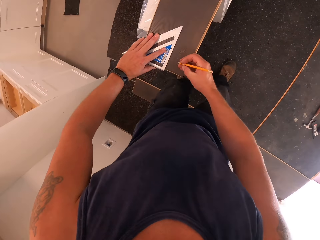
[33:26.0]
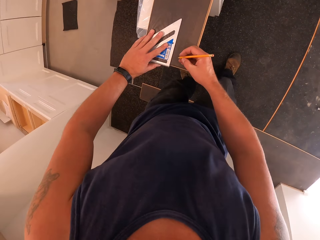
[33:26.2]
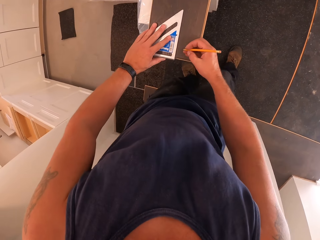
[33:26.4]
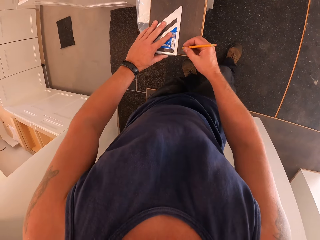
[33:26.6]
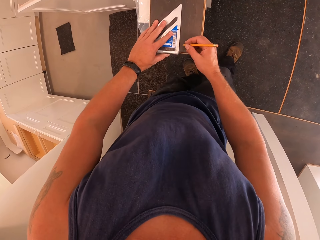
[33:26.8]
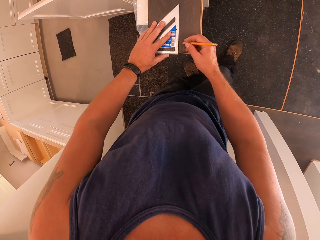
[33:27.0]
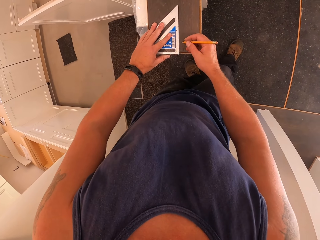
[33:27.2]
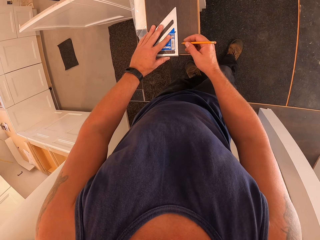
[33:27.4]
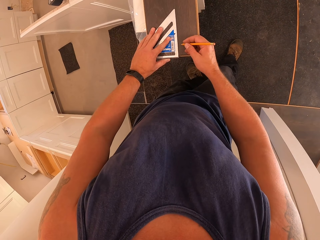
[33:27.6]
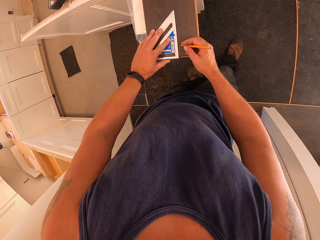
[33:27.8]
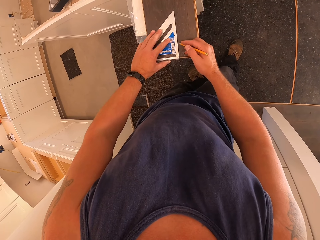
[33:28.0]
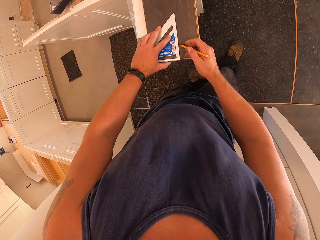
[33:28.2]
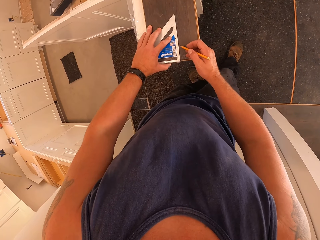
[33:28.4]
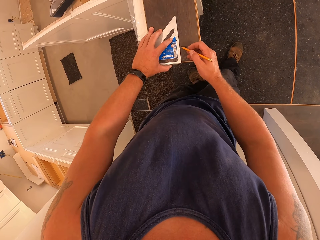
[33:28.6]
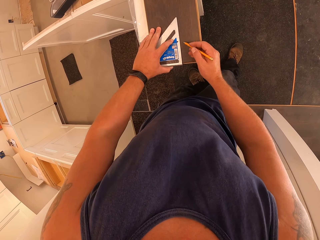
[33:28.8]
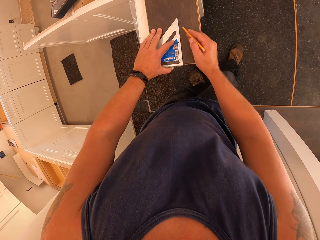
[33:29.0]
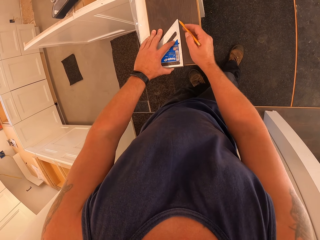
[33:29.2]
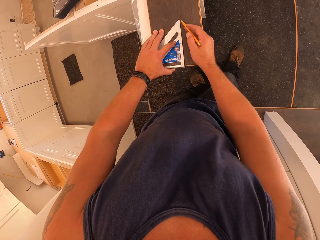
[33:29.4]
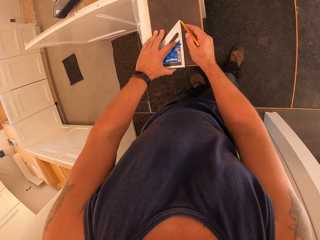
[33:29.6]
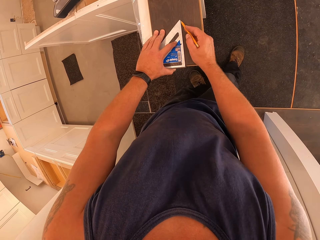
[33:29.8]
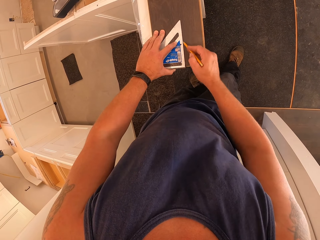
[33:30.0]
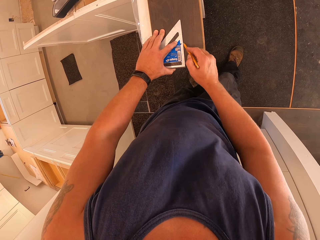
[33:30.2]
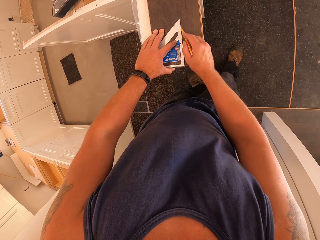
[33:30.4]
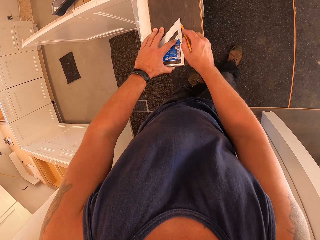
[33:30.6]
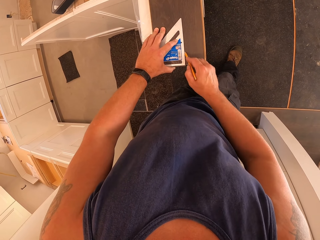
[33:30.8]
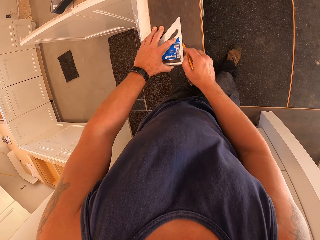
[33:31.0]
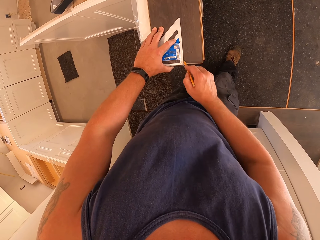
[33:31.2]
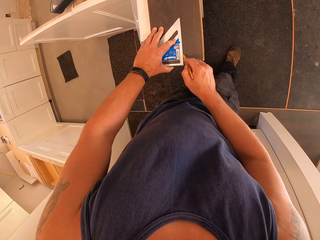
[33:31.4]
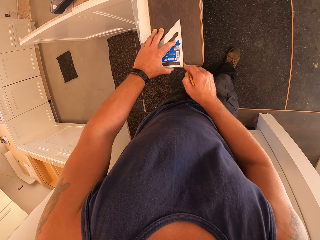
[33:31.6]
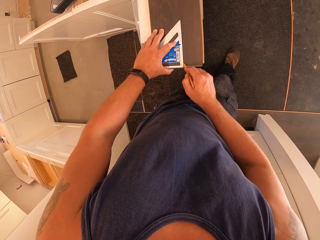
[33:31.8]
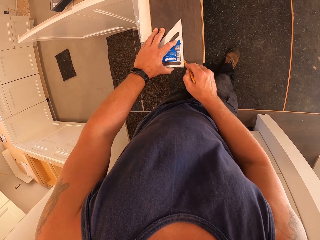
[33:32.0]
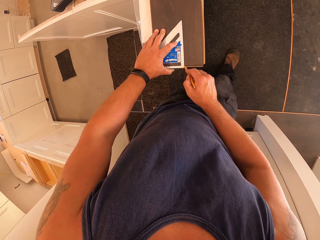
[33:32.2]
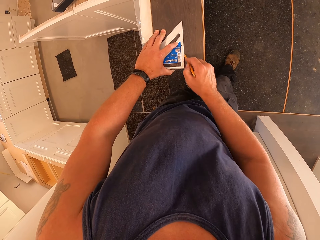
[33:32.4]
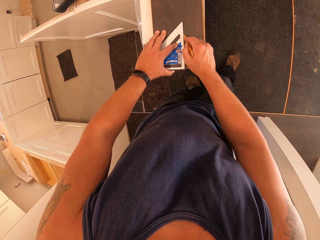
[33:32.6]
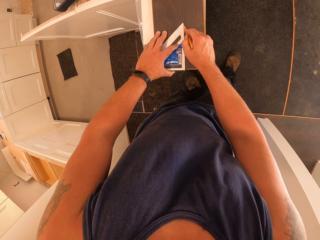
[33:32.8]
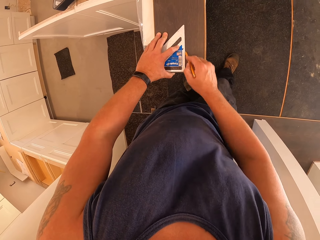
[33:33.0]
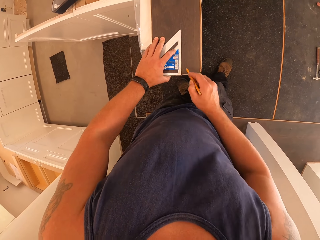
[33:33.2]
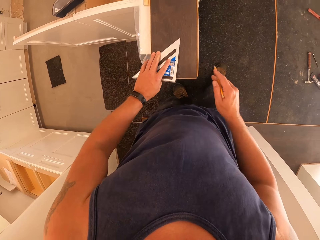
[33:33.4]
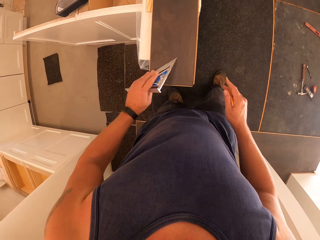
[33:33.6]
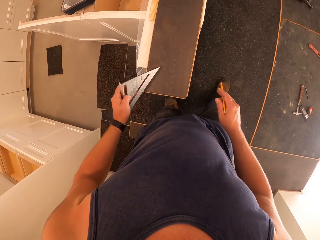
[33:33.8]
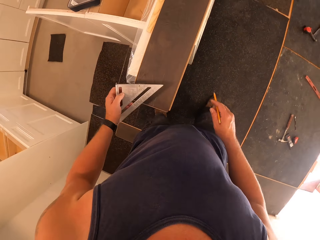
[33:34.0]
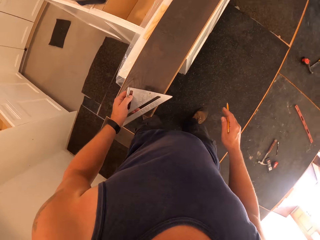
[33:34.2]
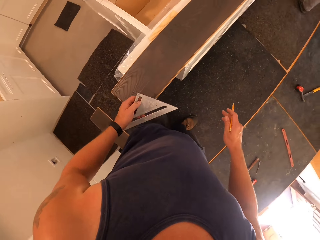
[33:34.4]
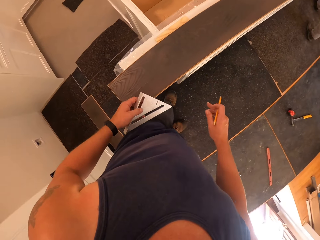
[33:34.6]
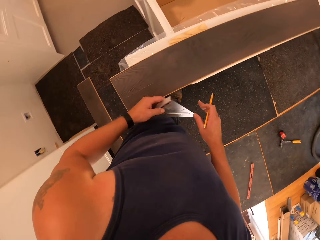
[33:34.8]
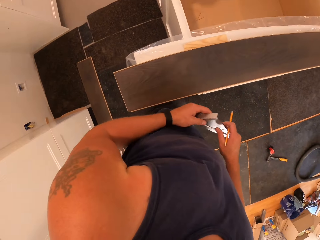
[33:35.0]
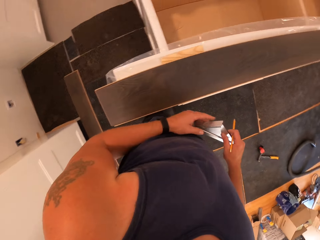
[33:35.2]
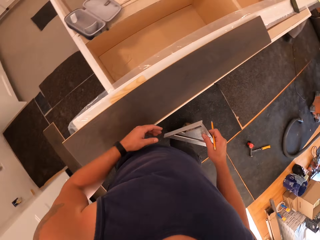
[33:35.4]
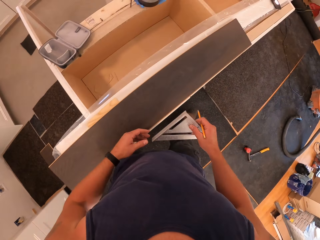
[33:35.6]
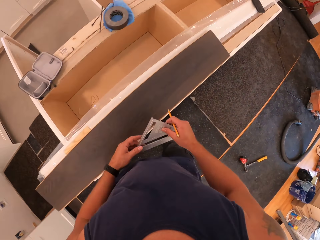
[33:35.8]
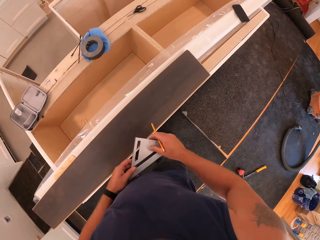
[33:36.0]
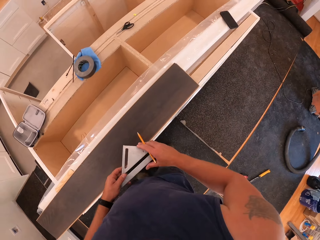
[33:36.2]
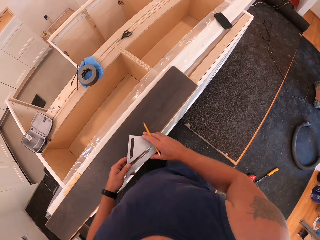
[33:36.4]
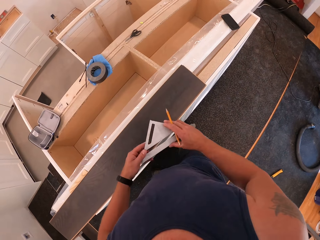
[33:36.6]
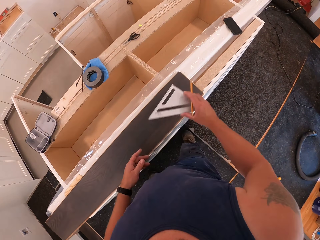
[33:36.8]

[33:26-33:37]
The camera wearer turns around. They rule a line on the board with the quick square layout and pencil. They pick the quick square layout from the board with the right hand. They walk beside the cabinet. They pass the quick square layout to the right hand.

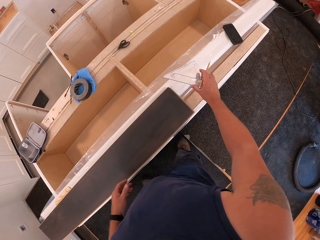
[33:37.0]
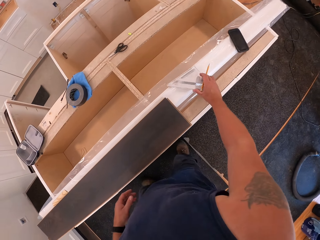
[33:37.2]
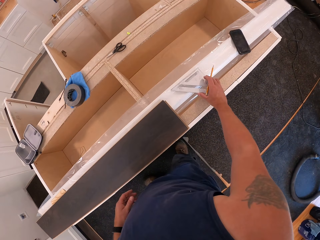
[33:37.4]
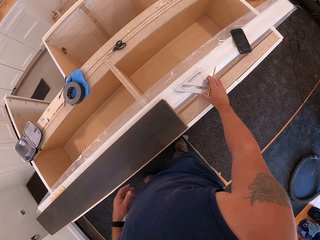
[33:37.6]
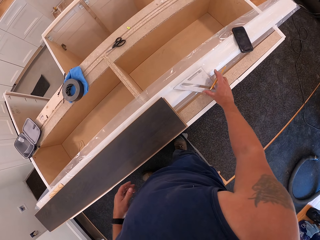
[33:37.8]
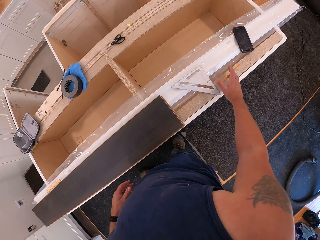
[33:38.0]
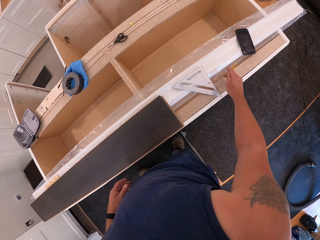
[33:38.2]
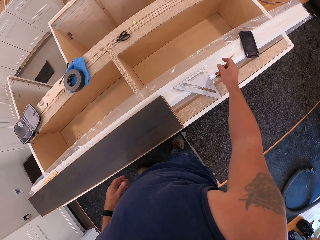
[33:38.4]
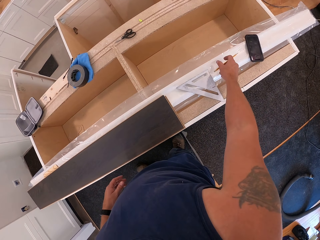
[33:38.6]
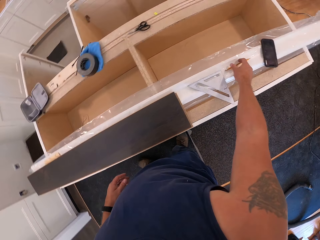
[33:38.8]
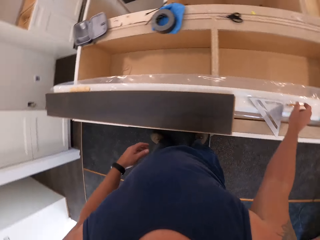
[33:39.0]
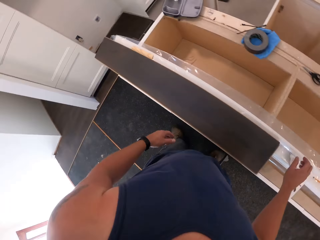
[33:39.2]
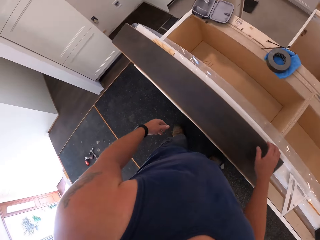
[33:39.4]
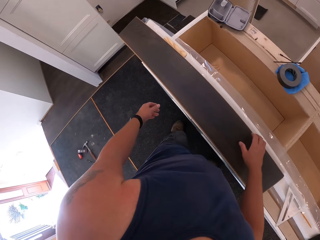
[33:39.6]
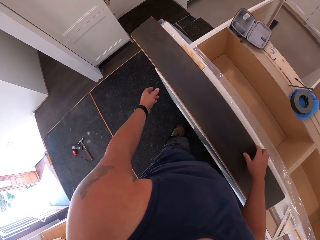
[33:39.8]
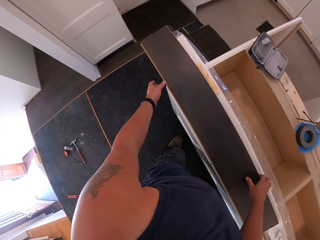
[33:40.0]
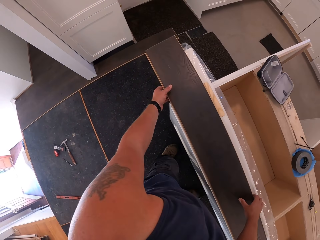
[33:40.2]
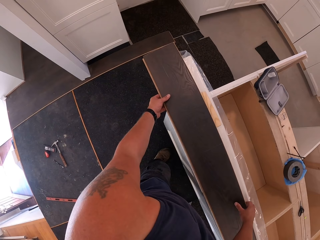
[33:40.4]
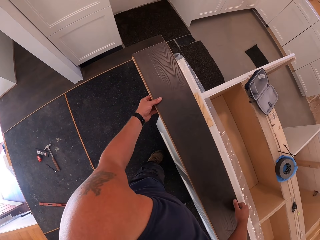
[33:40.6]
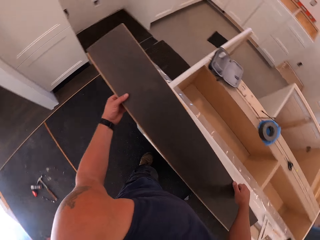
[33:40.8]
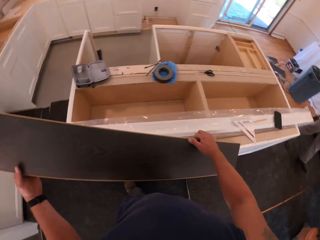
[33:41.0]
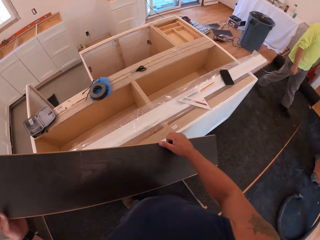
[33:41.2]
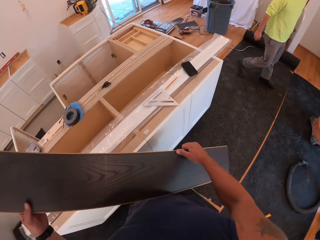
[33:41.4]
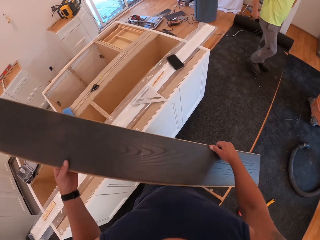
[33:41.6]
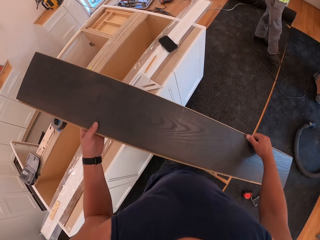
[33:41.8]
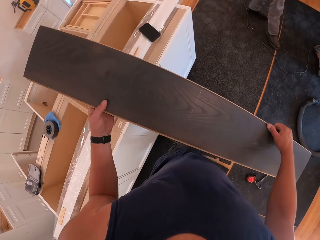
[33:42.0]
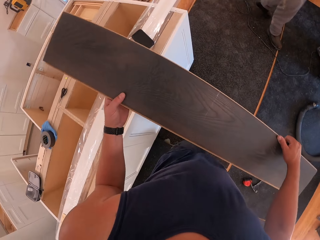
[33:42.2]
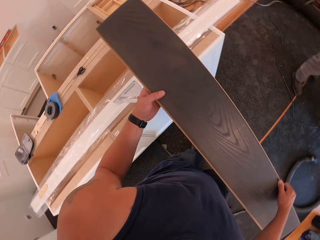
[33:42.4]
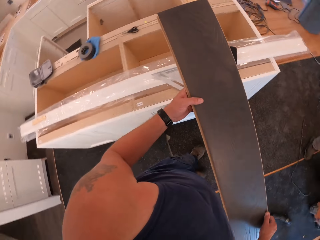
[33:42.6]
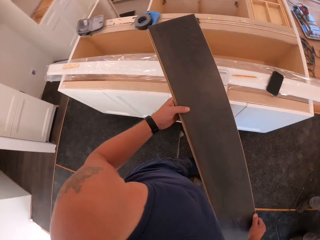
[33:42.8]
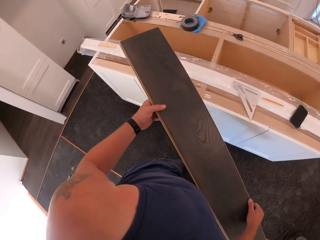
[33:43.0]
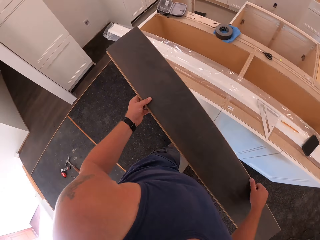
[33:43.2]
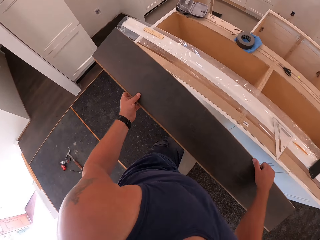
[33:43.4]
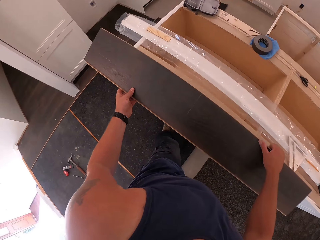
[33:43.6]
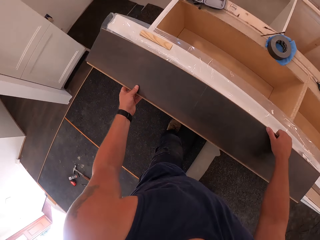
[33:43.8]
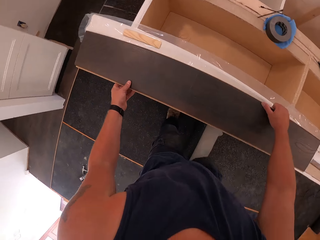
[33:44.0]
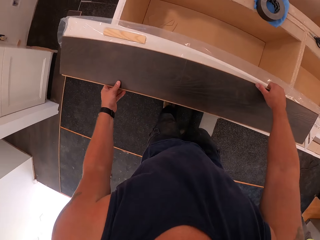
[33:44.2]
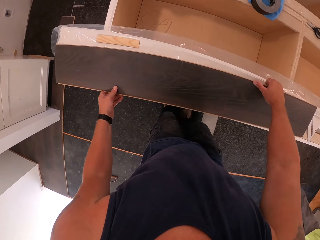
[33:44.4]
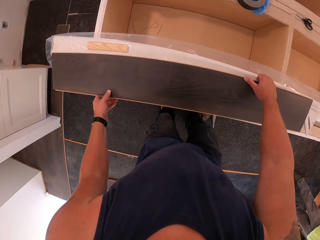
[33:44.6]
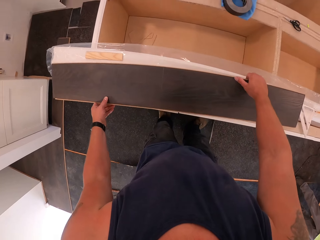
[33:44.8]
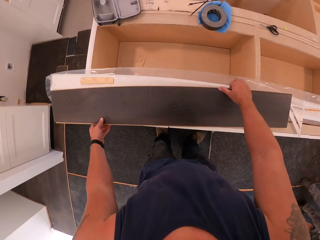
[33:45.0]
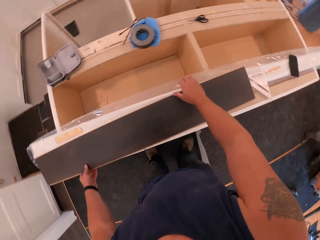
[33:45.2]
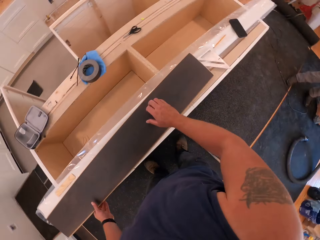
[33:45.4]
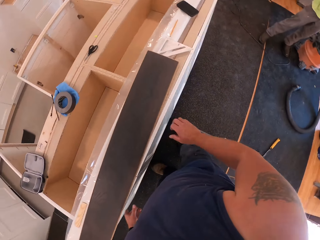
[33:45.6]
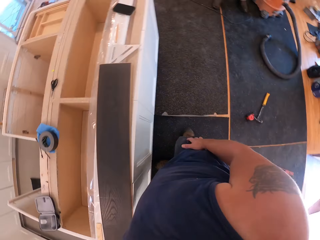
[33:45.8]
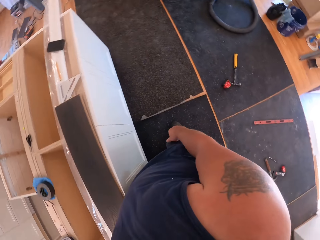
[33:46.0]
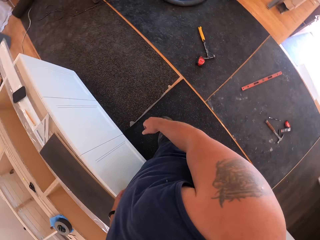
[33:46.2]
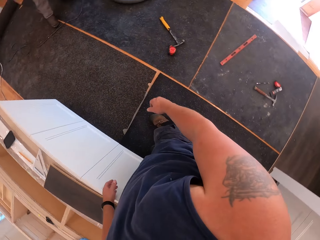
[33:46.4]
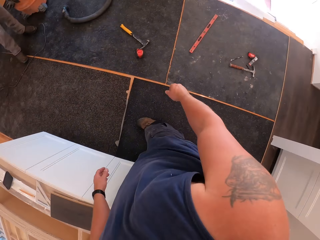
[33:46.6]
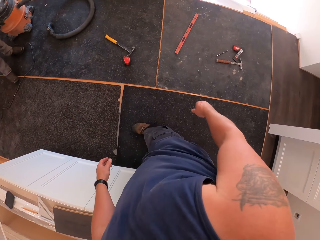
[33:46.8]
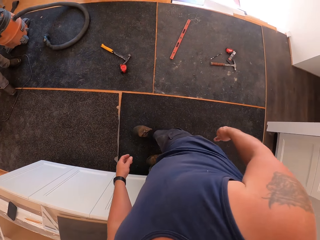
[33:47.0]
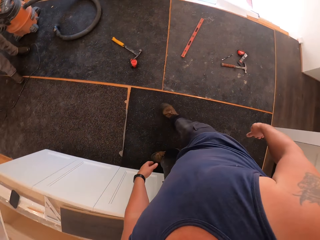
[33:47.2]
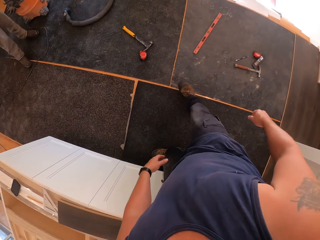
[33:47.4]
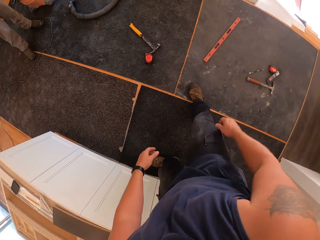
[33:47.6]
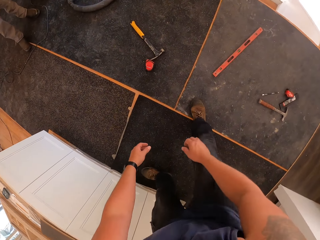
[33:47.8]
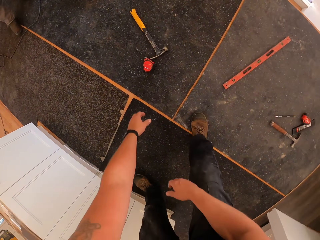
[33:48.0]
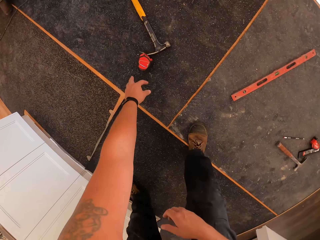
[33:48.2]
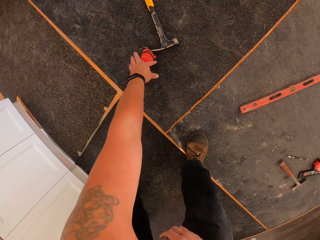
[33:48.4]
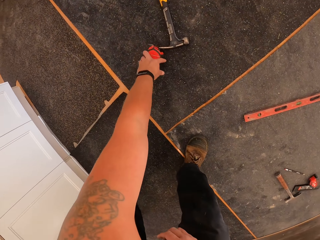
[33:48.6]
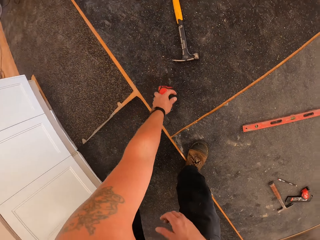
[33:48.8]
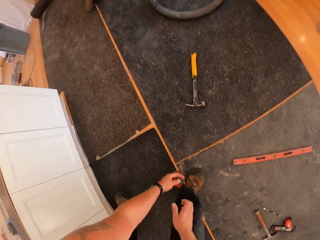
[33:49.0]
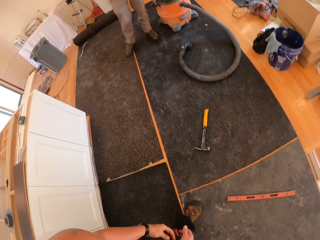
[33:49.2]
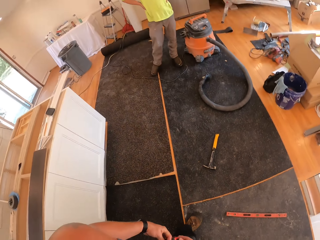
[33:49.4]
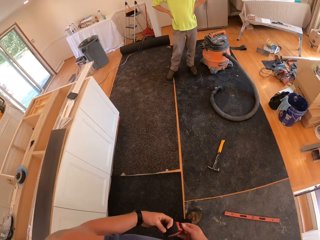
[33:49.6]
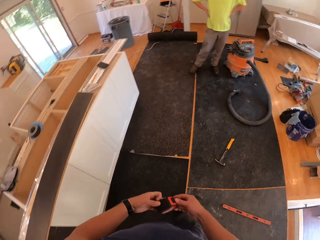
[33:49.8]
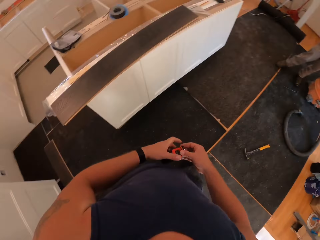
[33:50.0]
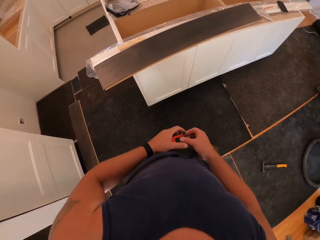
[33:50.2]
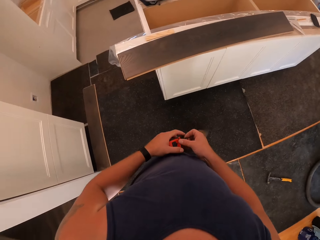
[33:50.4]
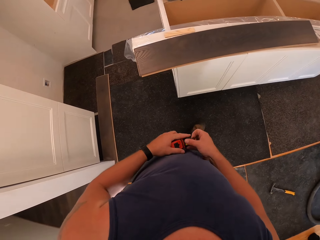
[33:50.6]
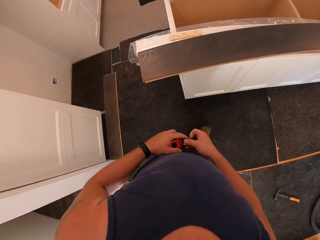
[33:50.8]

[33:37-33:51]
The camera wearer drops the quick square layout on the white wood on the shelf. They drop the pencil on the white wood on the shelf. They pick the board from the shelf with both hands. They turn around. A man walks past the camera wearer. The camera wearer drops the board on the shelf. They stare at the cabinet. They turn around, move forward and bend down. They pick a retractable tape from the floor with the left hand. They stand up.
